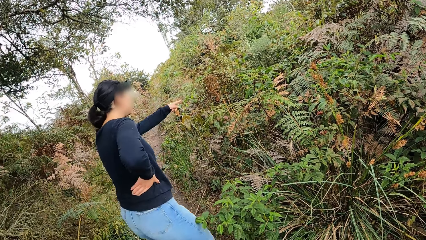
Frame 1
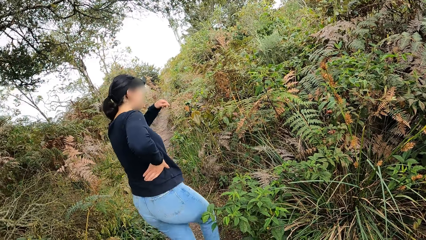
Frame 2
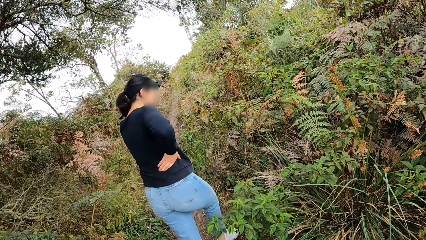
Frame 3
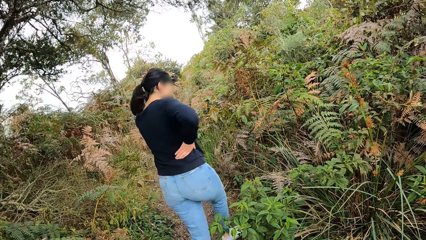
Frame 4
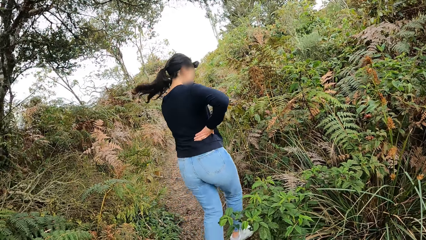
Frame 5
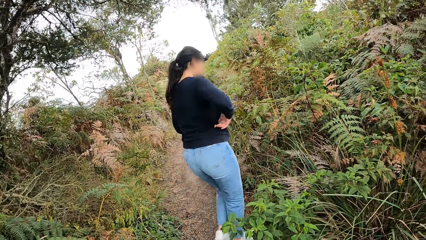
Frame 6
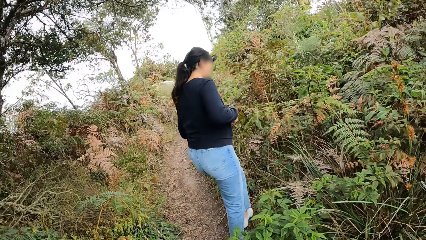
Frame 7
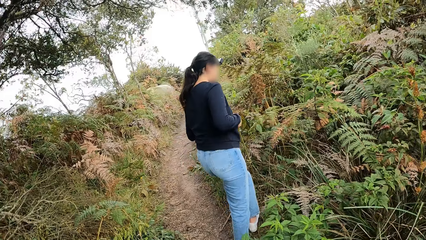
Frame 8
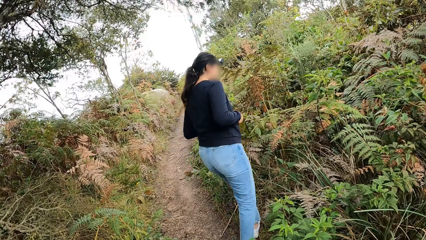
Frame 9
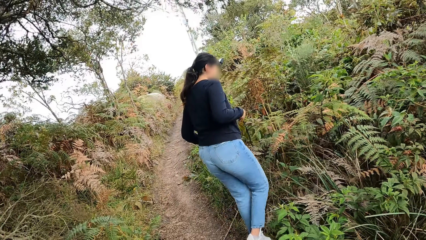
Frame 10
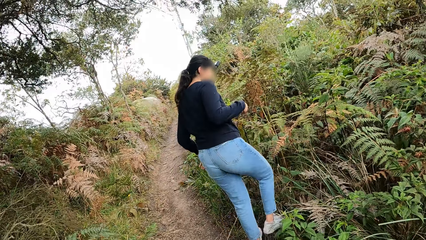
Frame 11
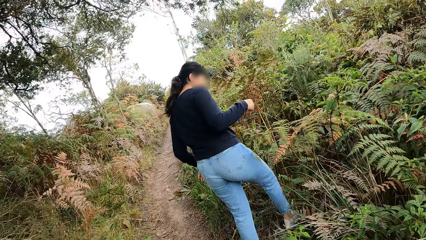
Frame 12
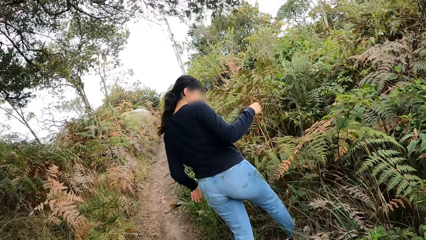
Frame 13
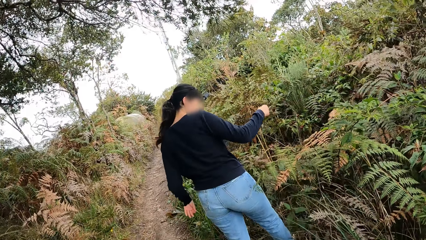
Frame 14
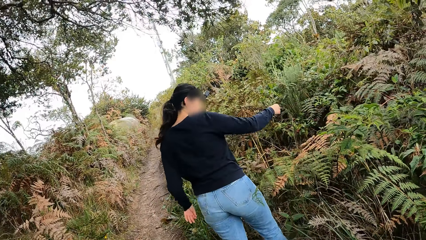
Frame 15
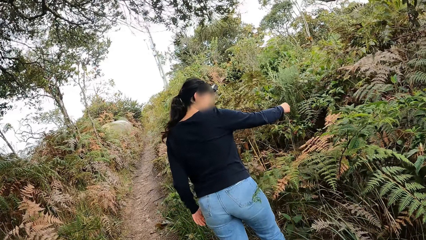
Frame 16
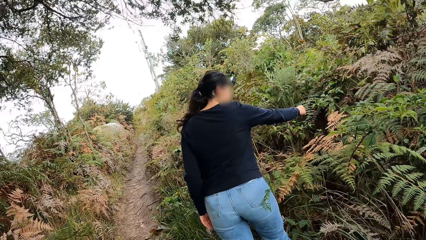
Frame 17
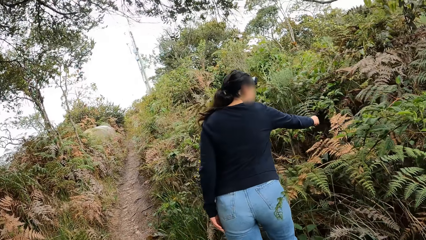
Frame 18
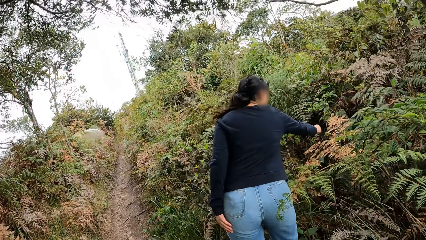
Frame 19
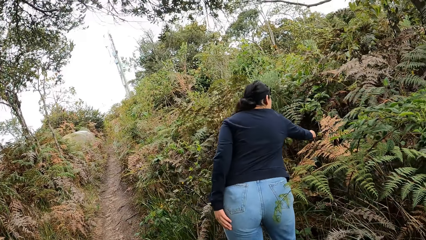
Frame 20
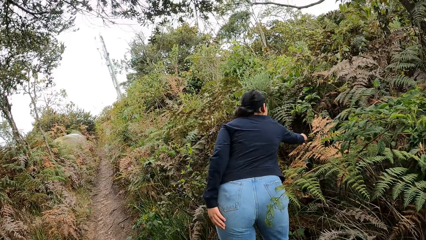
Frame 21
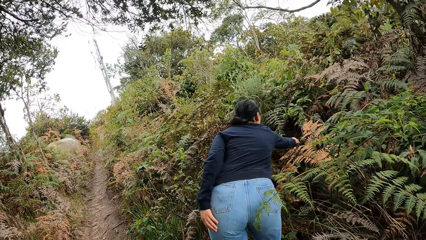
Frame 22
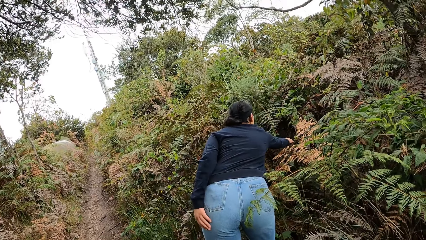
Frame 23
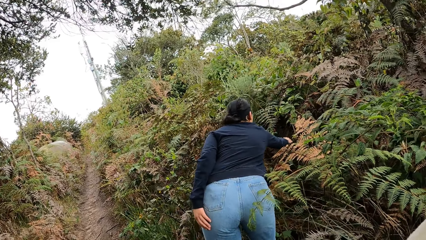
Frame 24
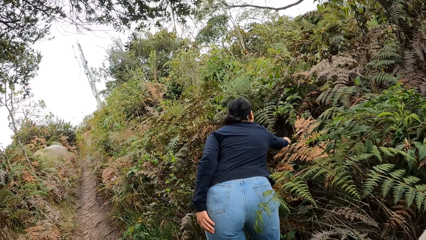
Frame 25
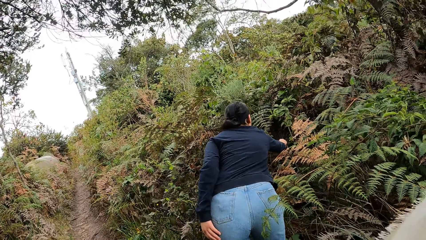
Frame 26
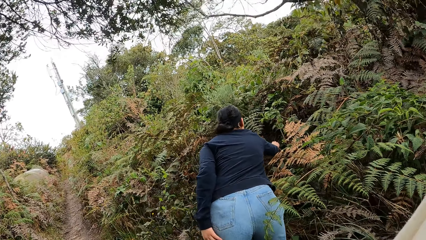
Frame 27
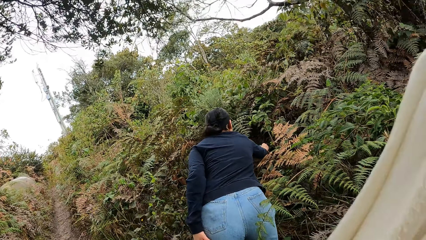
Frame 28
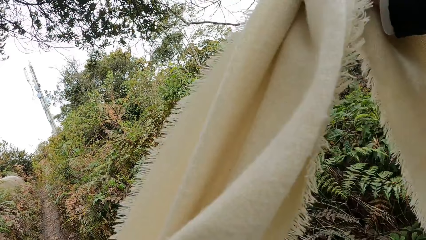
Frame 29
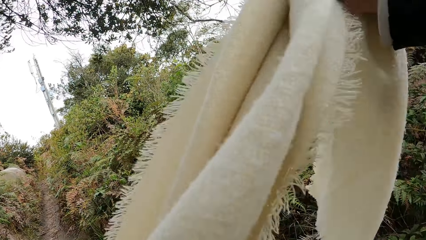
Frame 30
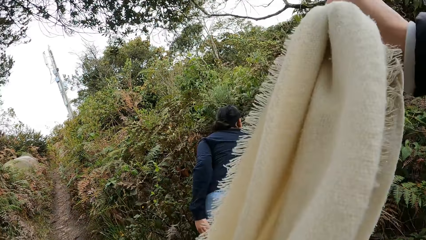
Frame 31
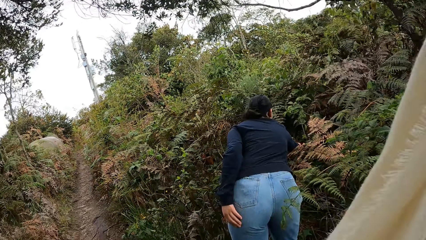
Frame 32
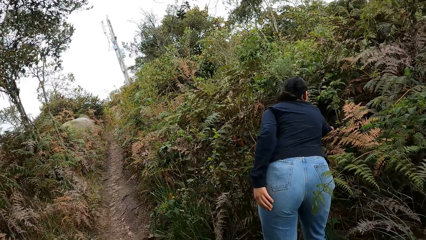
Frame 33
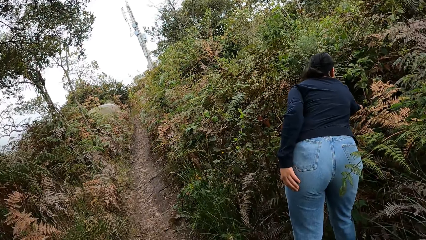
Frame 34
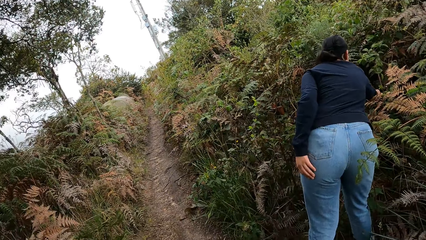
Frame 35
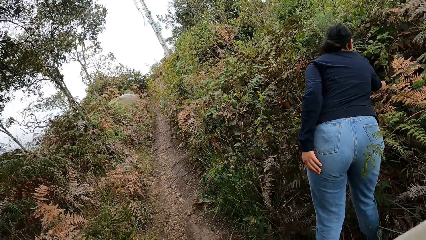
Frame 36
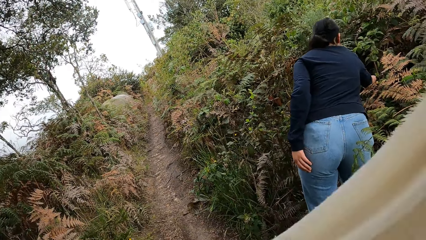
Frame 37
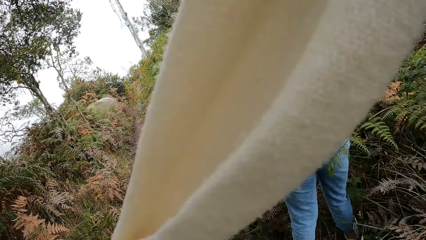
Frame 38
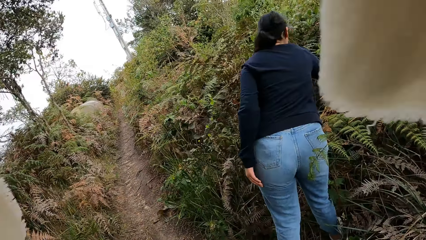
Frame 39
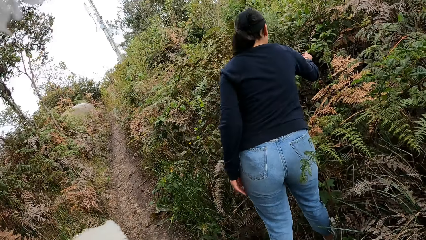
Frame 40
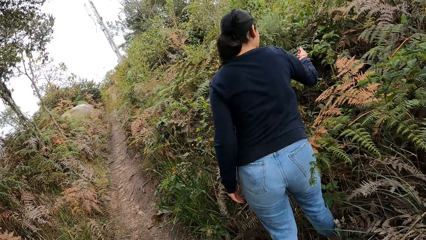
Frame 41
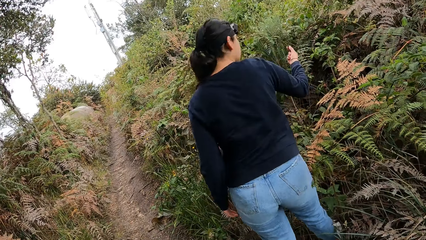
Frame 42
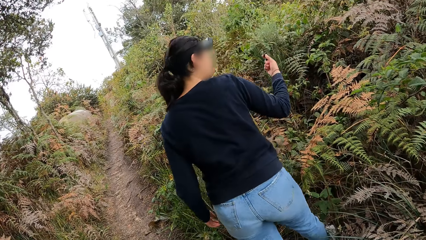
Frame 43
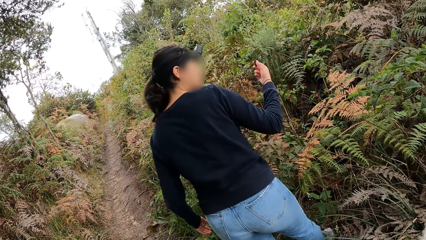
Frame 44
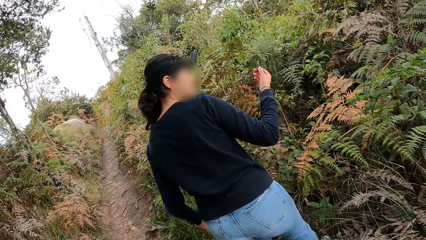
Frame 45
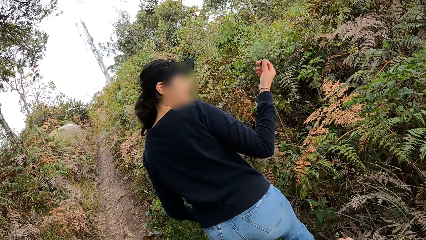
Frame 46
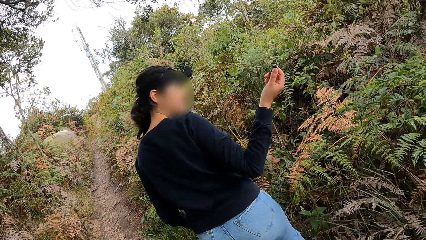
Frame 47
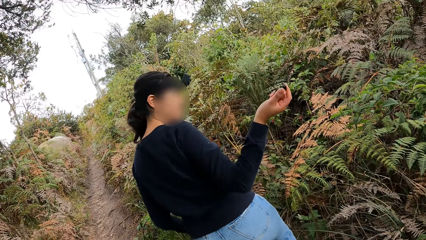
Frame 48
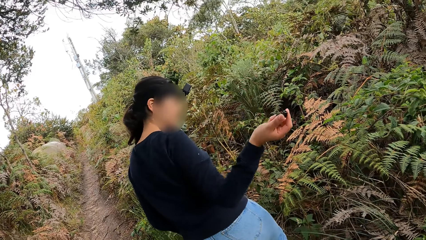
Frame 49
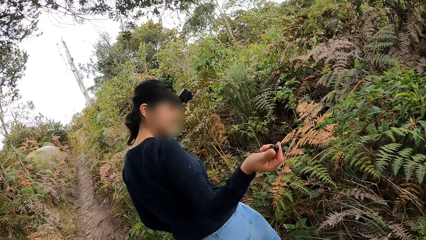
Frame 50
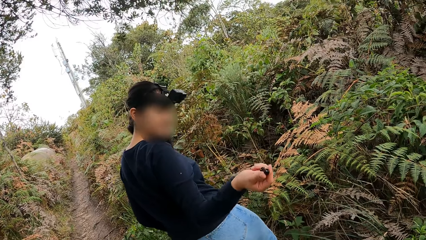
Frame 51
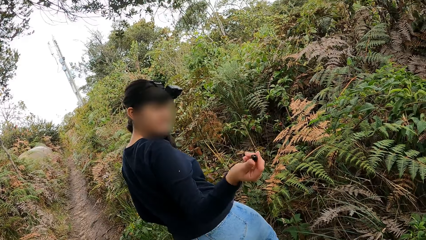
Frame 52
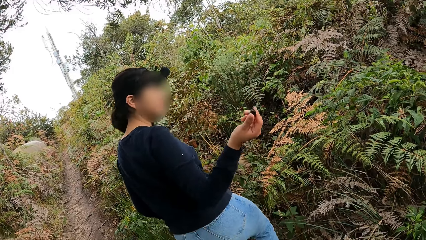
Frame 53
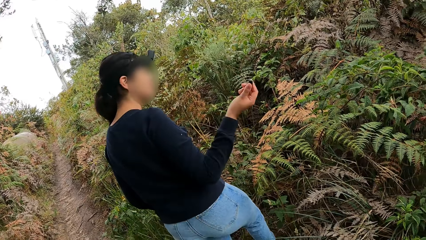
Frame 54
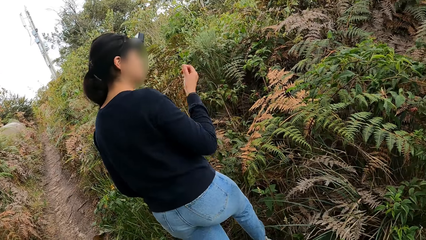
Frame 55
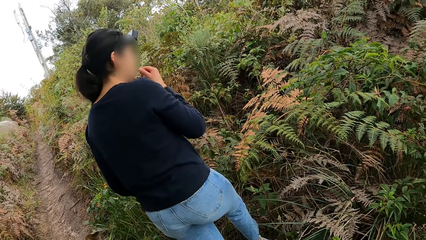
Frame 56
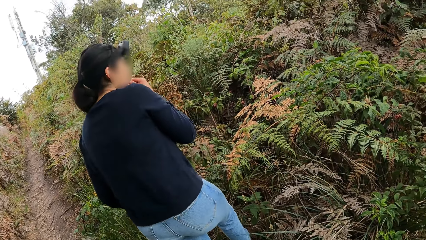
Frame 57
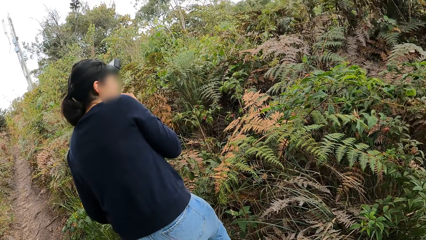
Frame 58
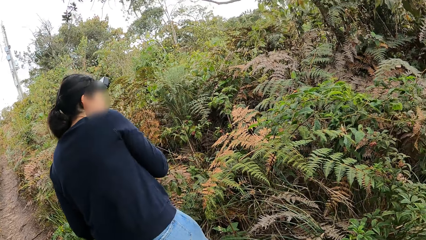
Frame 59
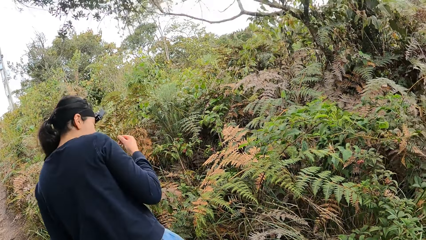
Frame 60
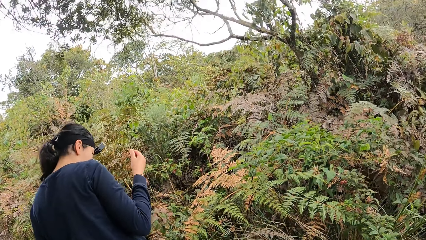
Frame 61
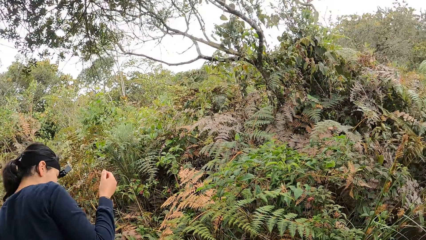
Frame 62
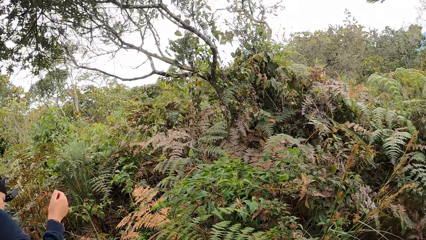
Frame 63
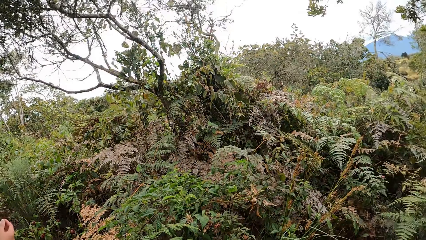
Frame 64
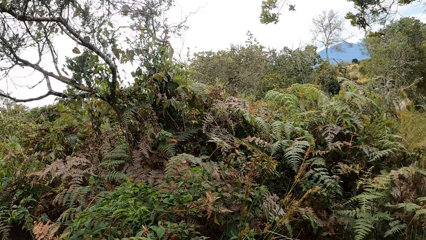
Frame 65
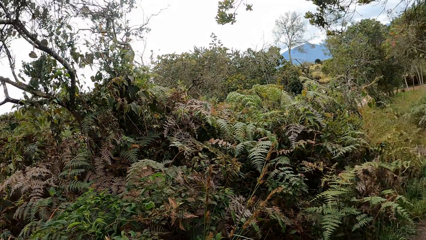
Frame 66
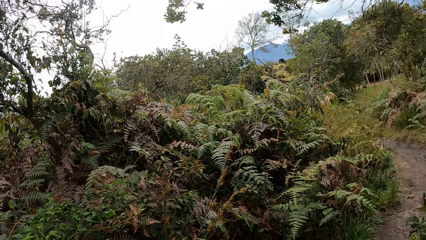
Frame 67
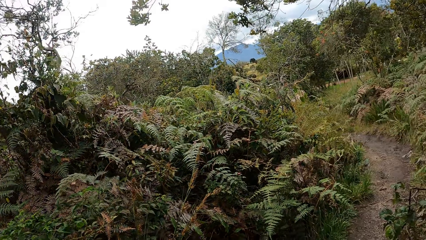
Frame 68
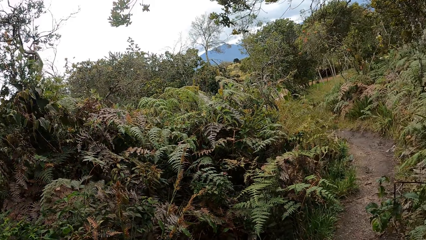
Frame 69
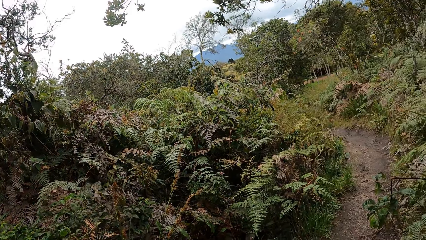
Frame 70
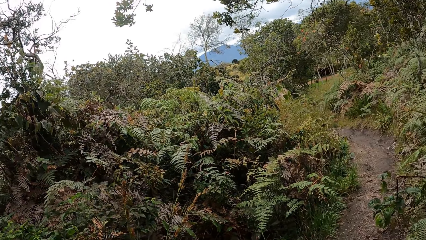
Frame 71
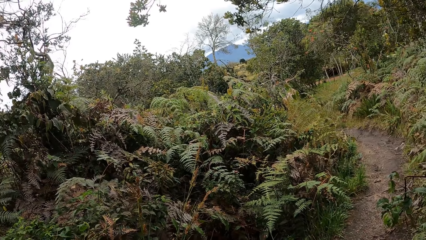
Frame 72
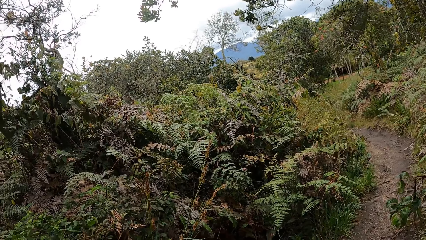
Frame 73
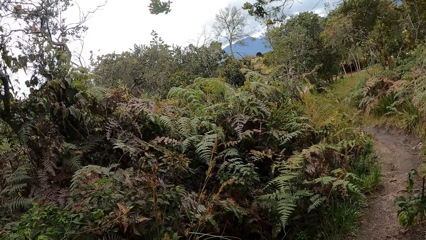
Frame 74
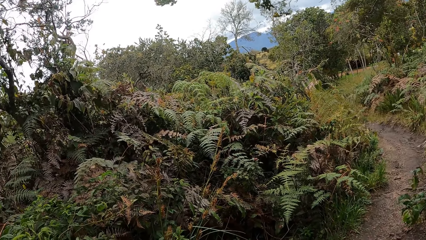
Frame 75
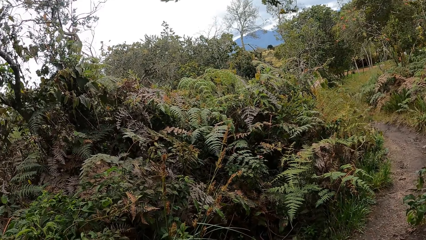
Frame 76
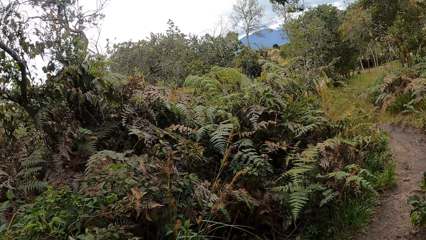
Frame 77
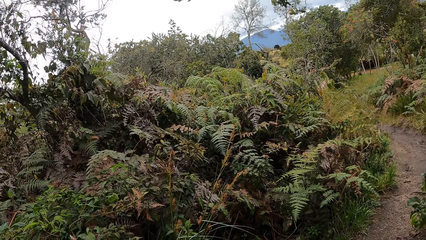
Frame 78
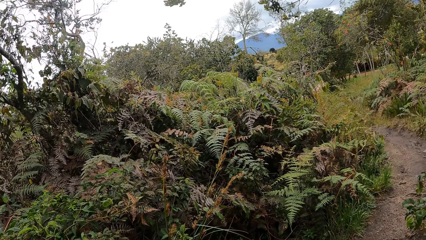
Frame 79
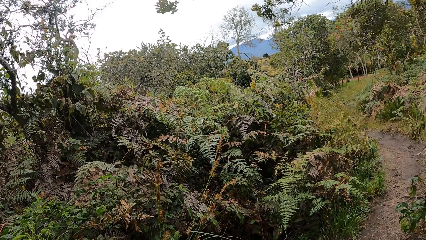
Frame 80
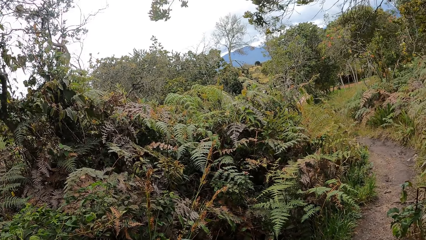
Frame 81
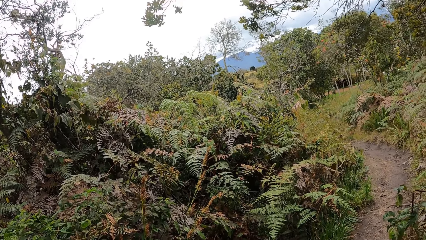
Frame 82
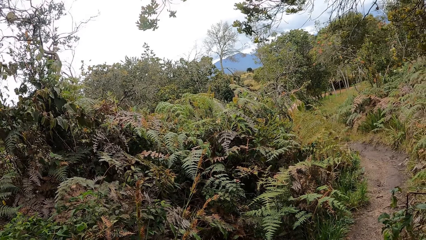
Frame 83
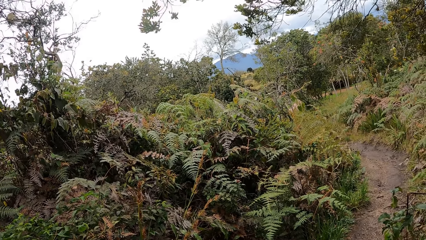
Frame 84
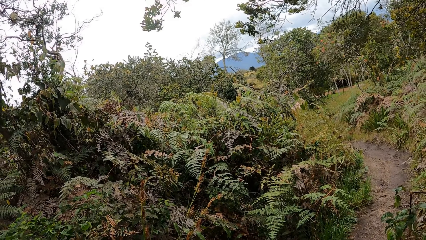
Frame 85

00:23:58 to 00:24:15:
The camera wearer interacts with a woman. The woman walks into the vegetation. The woman adjusts her hair. The woman plucks a seed or fruit from a plant with her right hand. The camera wearer lifts a scarf. The woman eats the fruit. The camera wearer turns round.
